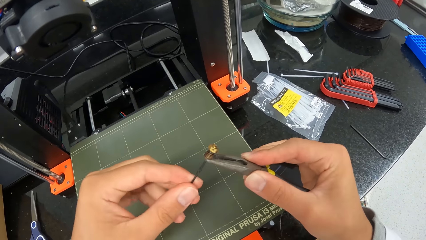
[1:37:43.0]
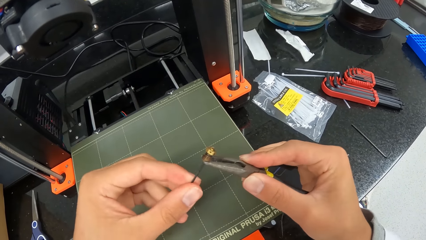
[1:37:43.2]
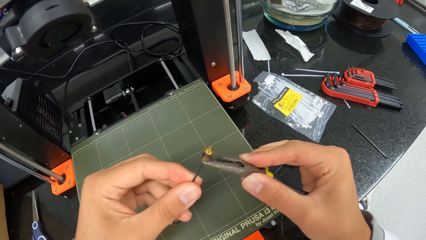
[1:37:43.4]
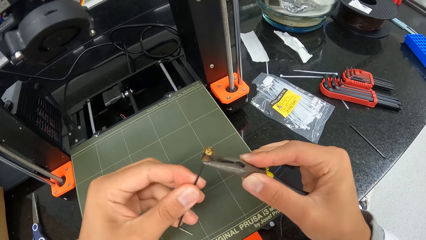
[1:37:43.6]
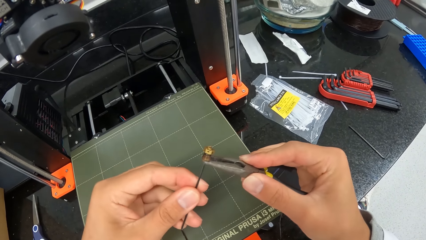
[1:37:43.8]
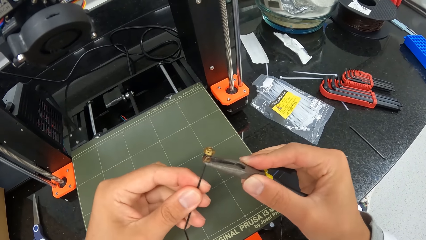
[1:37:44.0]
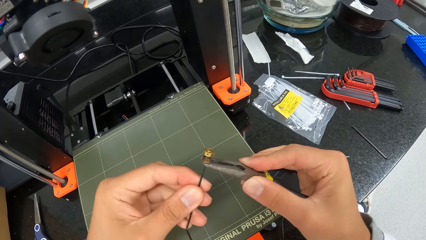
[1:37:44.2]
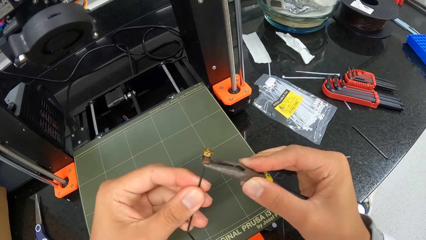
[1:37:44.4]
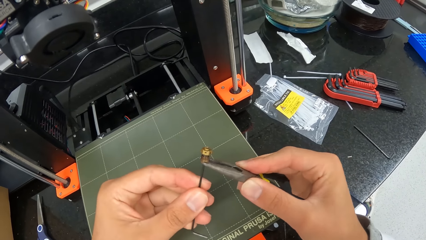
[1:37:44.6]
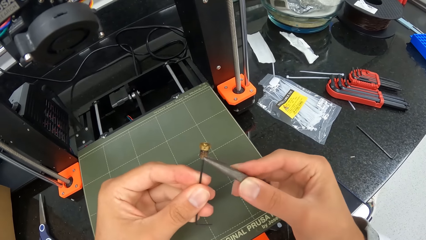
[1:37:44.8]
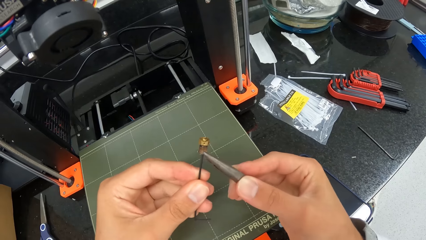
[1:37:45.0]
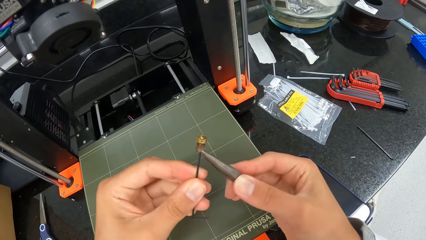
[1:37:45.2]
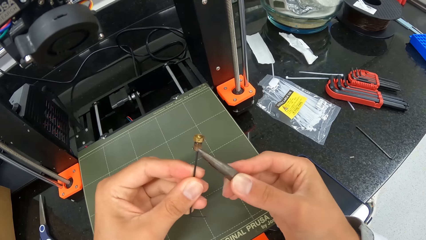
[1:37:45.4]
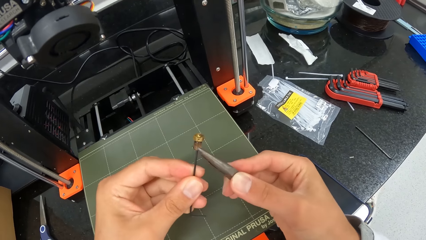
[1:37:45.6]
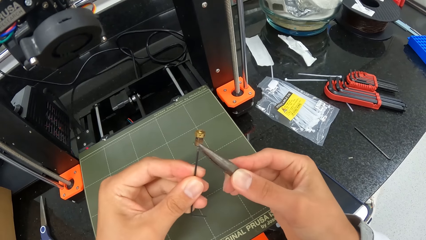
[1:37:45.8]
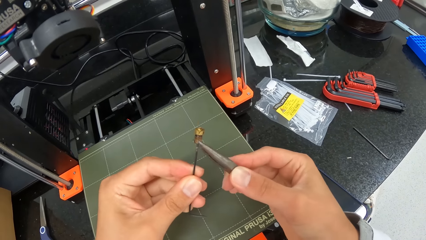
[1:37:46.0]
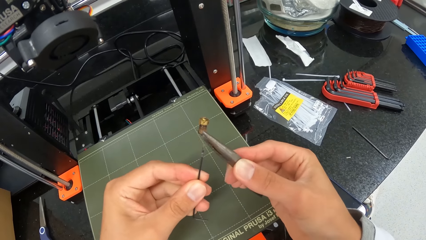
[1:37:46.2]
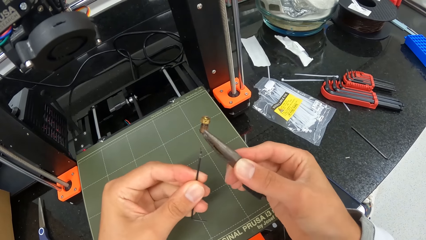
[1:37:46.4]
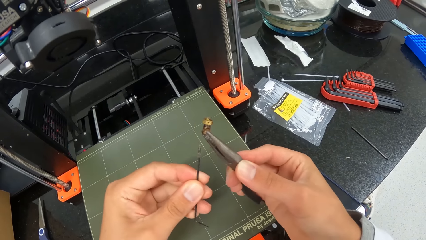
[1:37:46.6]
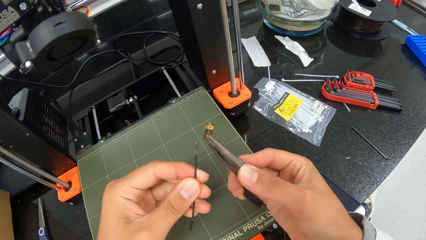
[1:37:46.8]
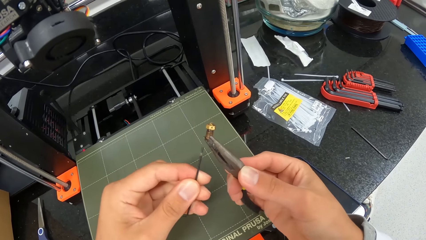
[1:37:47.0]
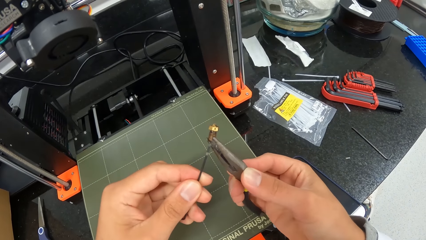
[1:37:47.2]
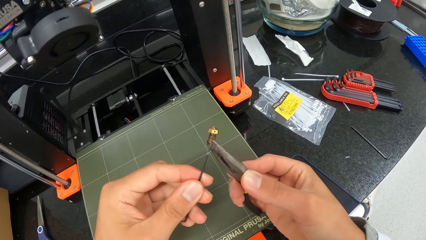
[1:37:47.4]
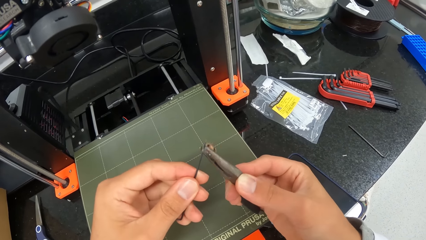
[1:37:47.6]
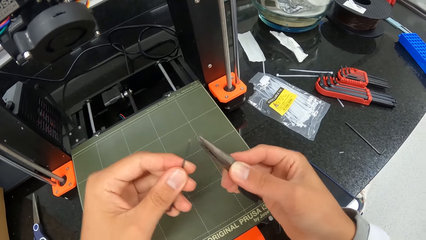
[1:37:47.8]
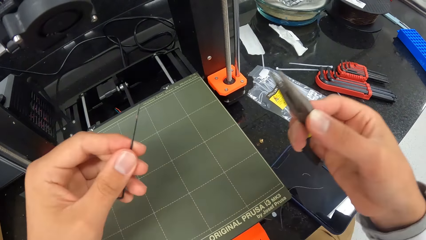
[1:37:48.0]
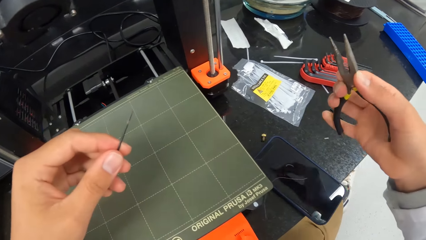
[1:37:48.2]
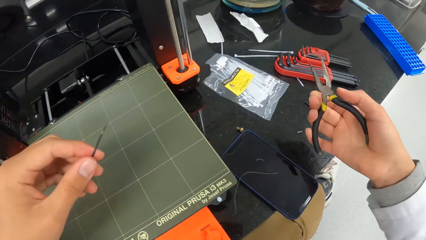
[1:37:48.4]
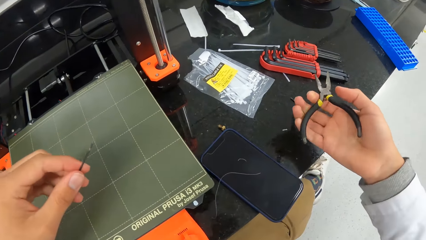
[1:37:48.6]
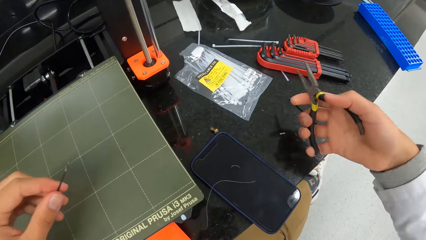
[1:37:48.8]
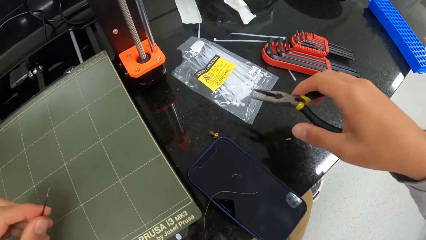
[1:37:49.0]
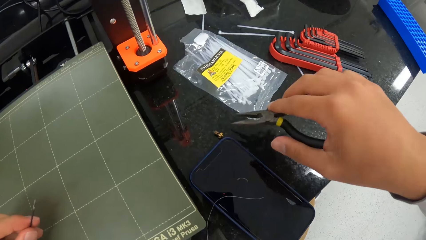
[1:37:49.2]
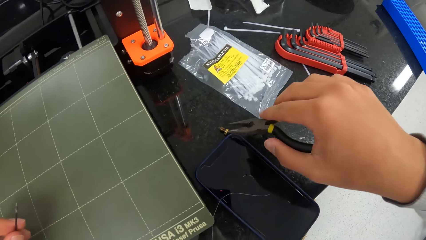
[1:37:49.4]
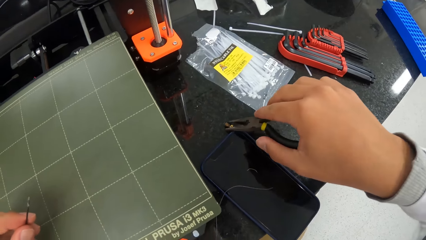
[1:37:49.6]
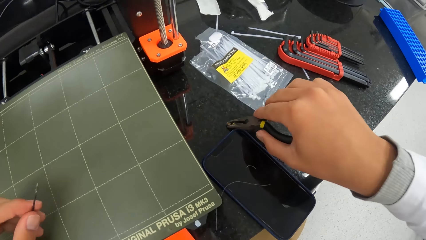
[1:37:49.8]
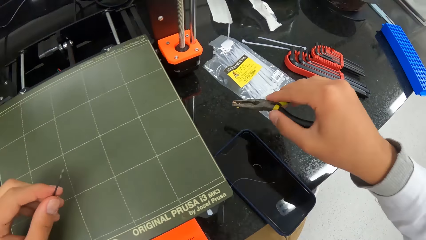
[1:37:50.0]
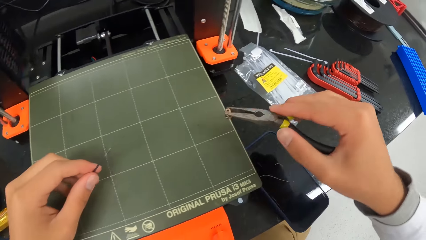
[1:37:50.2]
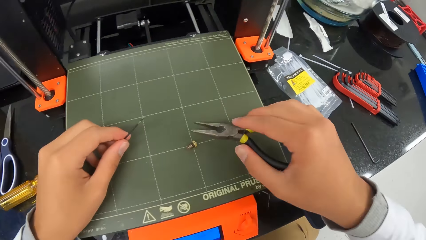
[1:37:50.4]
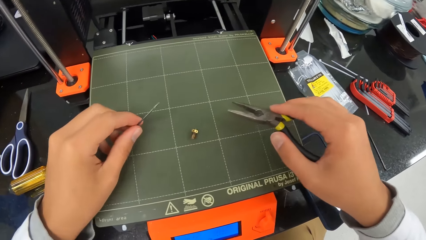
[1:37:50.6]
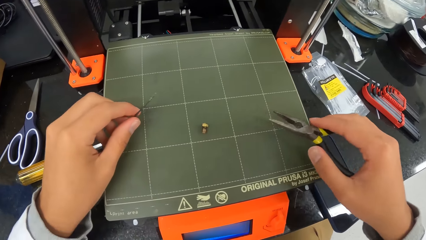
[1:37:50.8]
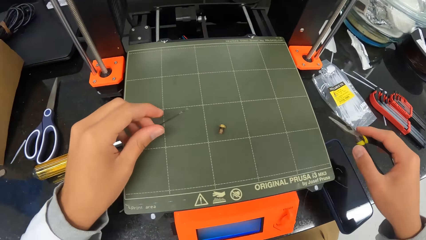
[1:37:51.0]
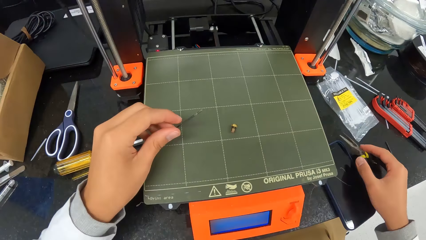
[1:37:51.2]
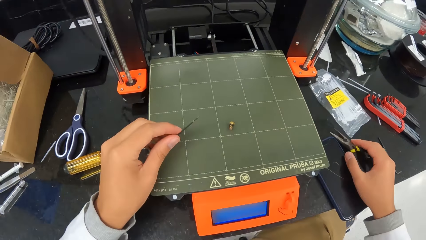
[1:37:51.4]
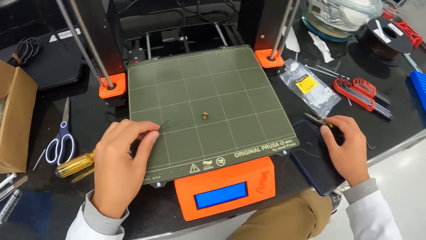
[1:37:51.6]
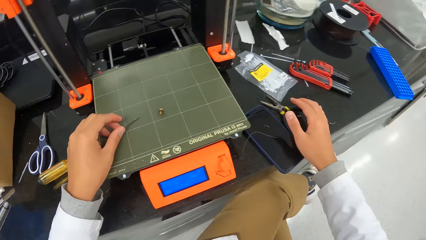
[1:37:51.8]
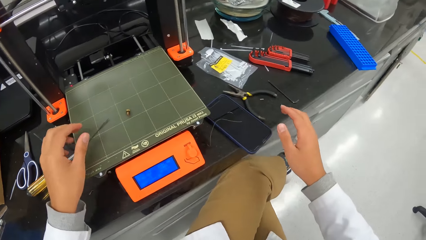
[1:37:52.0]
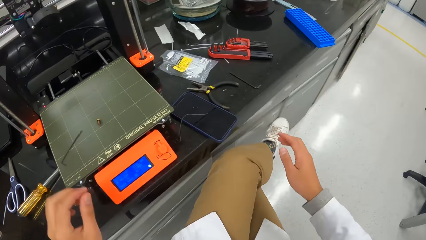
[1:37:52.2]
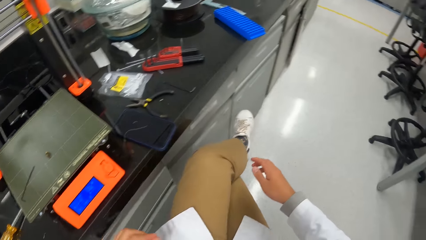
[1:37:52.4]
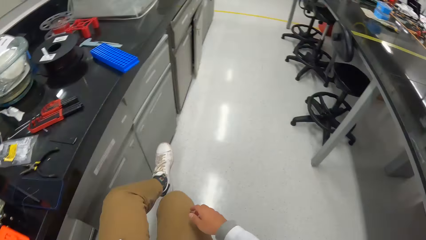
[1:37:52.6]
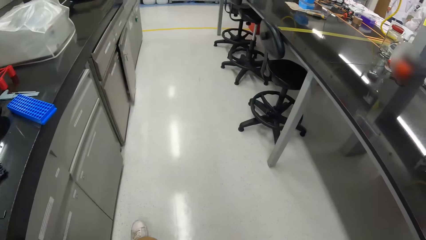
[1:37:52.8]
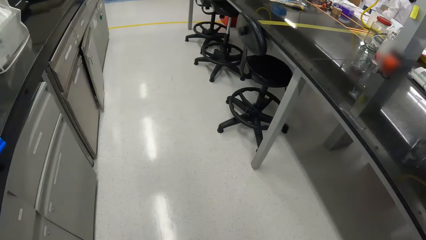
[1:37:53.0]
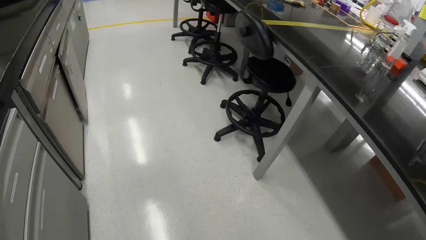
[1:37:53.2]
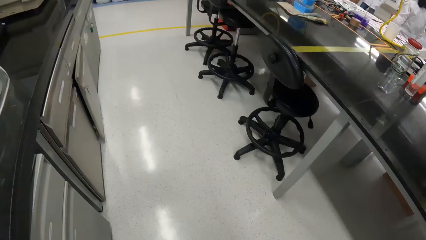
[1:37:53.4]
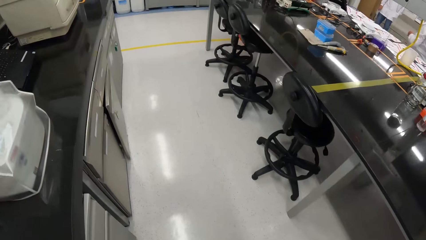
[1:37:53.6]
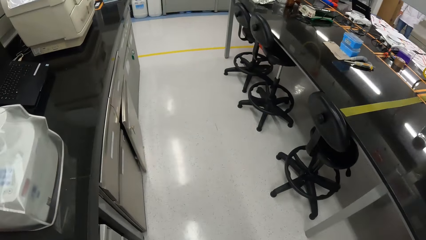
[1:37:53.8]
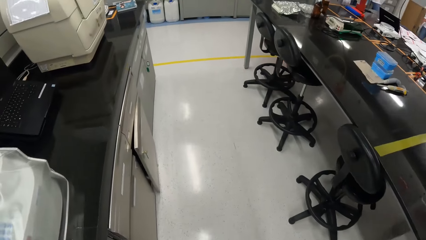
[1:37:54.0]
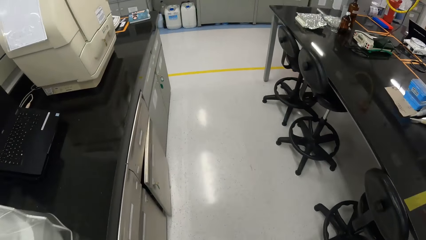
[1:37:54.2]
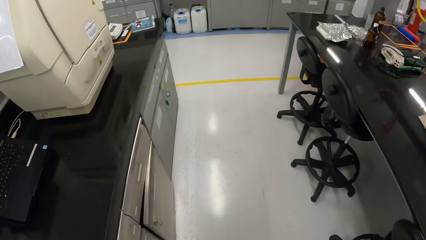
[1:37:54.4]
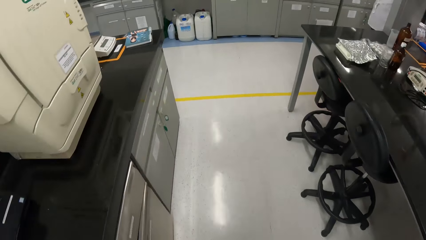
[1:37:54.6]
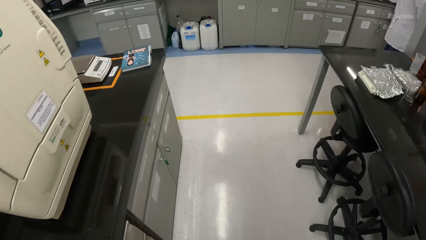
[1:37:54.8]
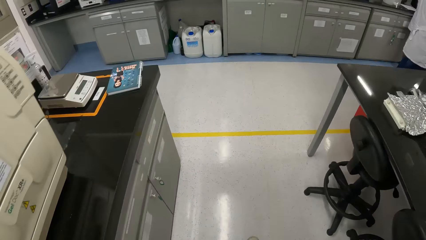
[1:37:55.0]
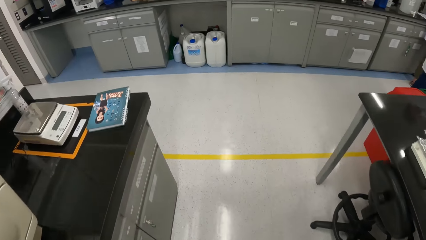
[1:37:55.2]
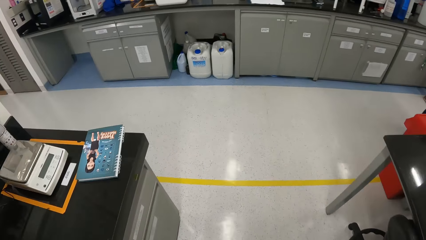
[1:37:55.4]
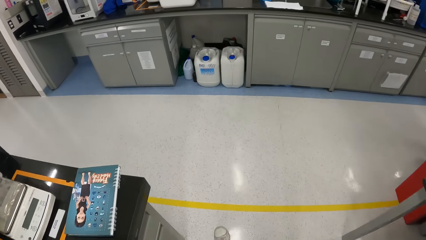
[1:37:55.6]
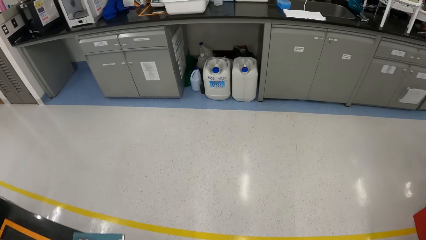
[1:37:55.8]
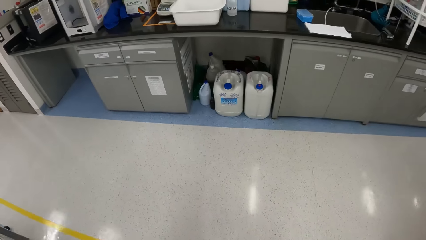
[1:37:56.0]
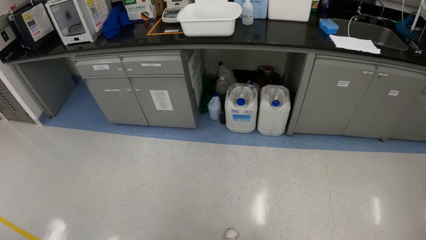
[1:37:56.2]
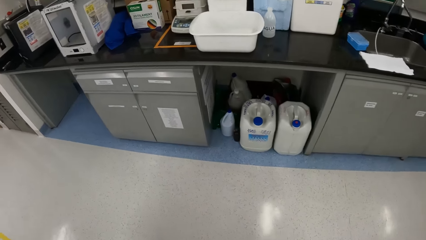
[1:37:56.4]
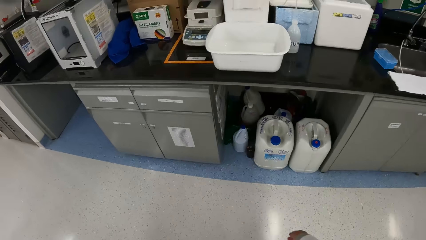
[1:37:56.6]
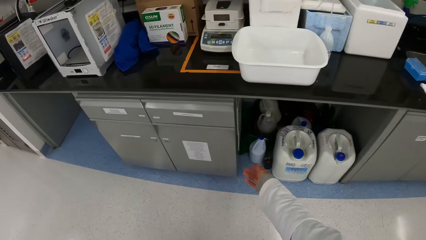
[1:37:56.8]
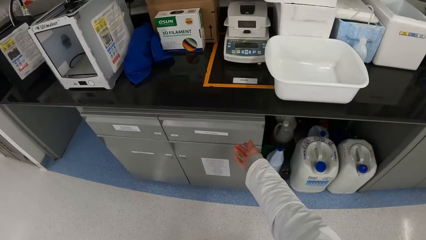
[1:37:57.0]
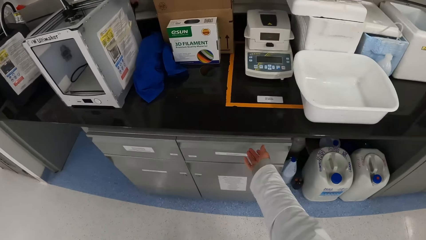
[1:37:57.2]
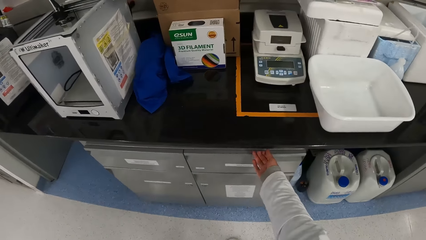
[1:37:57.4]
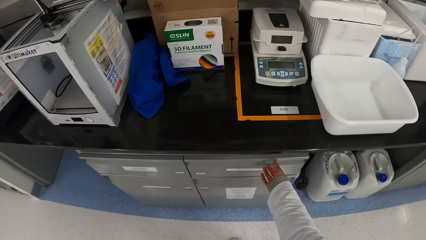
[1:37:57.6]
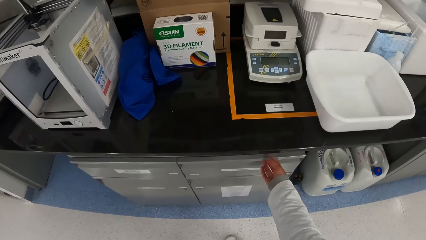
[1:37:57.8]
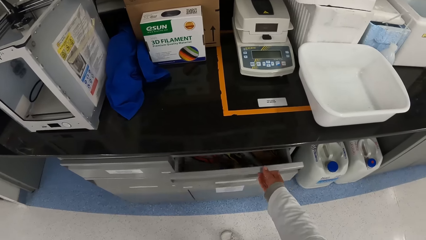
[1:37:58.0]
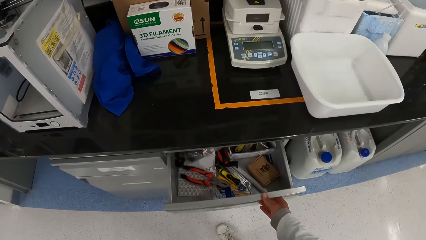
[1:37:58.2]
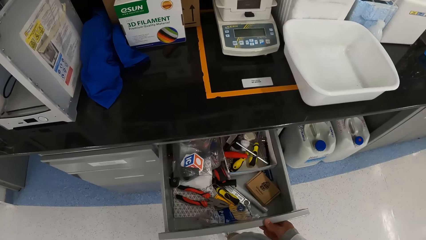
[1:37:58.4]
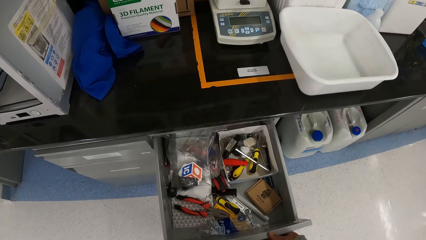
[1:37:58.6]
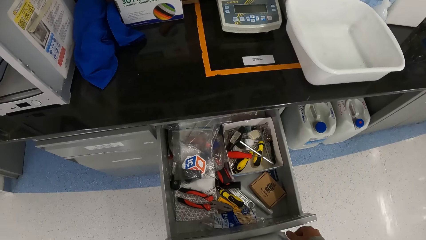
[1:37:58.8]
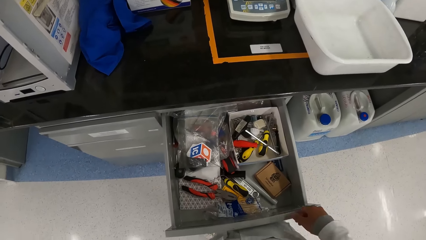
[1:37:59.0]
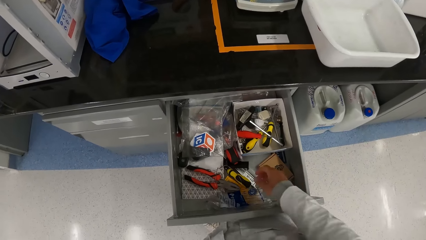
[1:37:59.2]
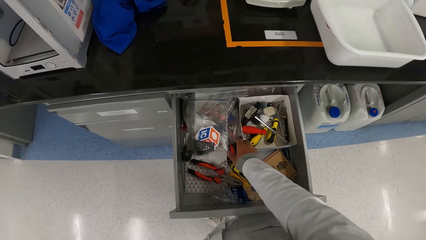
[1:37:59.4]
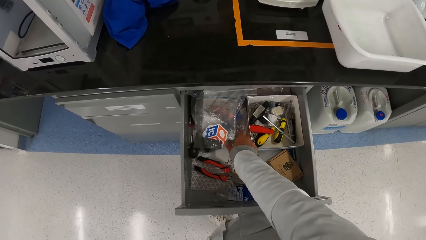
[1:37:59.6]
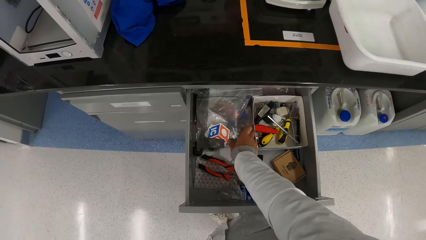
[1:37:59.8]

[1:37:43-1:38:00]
The camera wearer takes out the extruder nozzle from the Allen key with the plier. He drops the screw. He picks the screw with the pliers. He moves the extruder nozzle from the slab to the print bed with the plier. He drops the screw on the prusa. He drops the plier on the slab. He drops the Allen key on the print bed. He looks around and walks. He opens a drawer on a workbench with his right hand.
